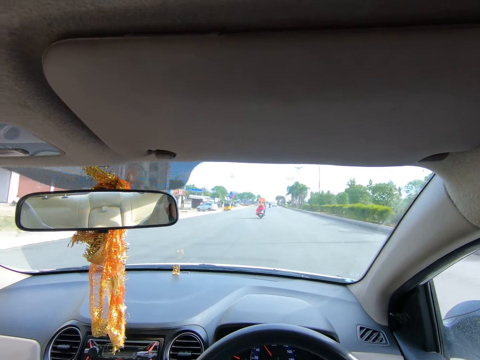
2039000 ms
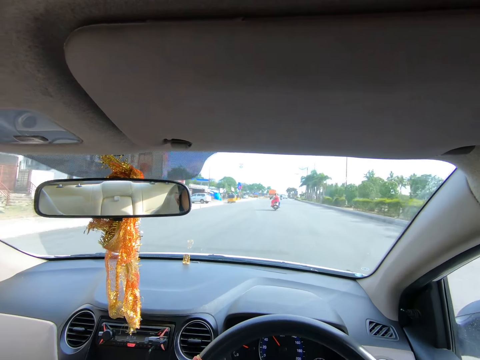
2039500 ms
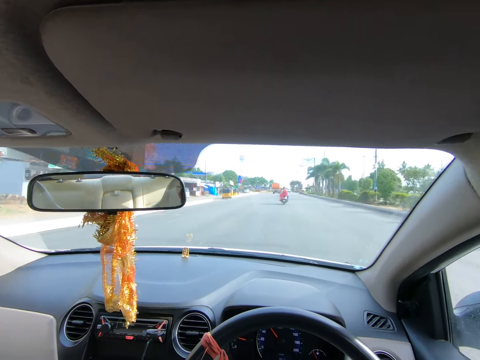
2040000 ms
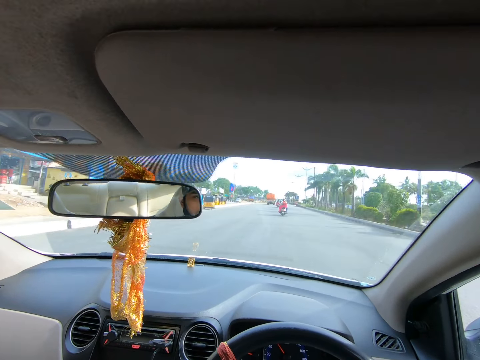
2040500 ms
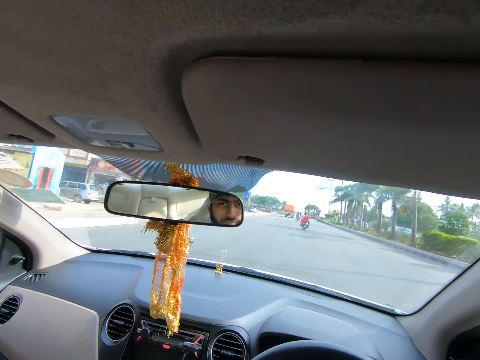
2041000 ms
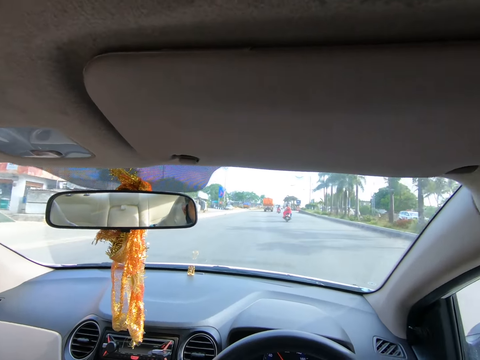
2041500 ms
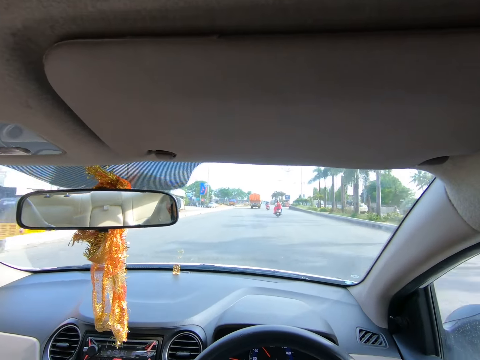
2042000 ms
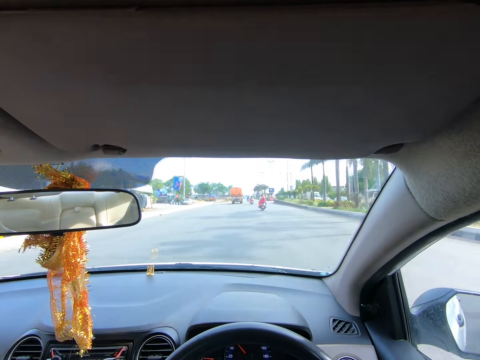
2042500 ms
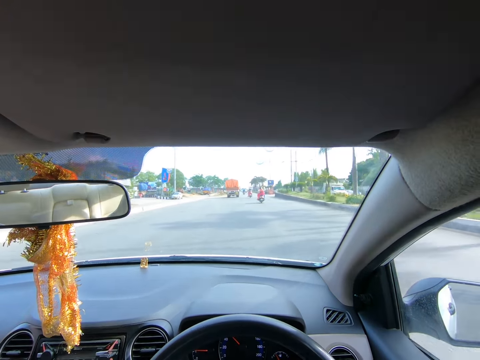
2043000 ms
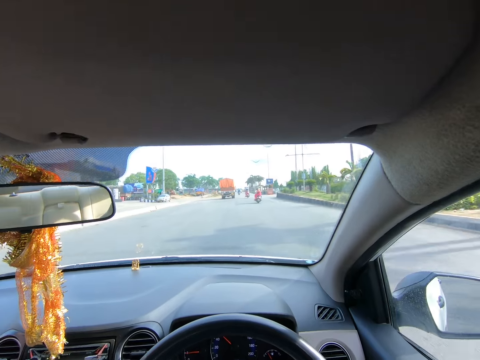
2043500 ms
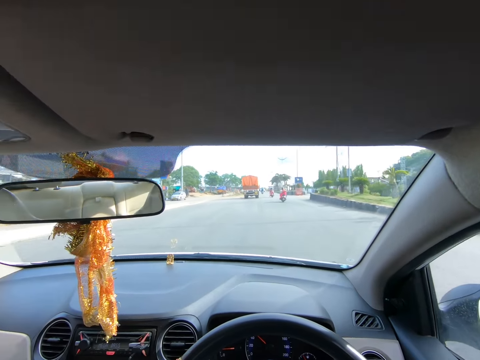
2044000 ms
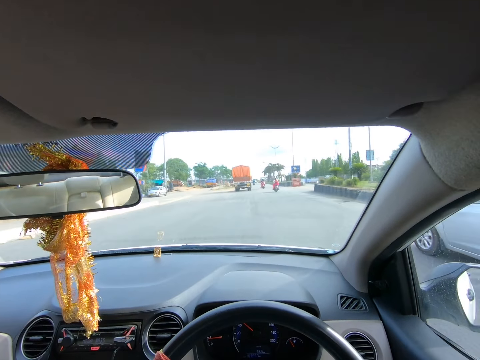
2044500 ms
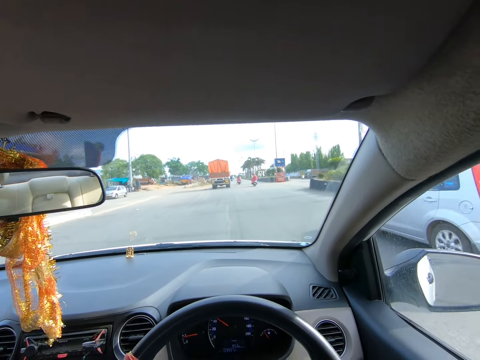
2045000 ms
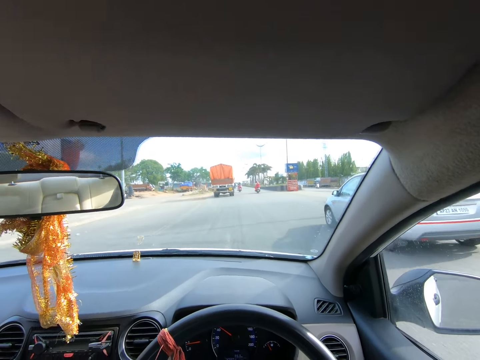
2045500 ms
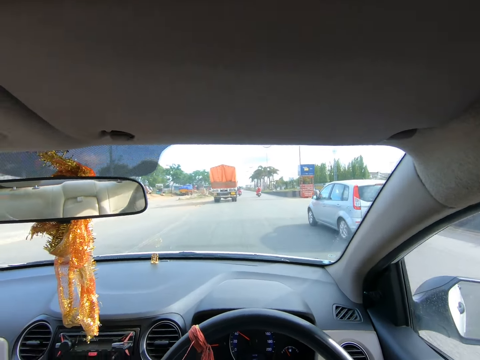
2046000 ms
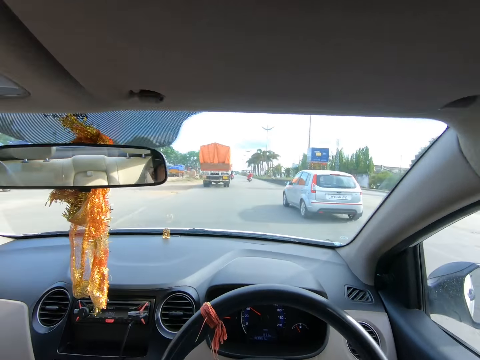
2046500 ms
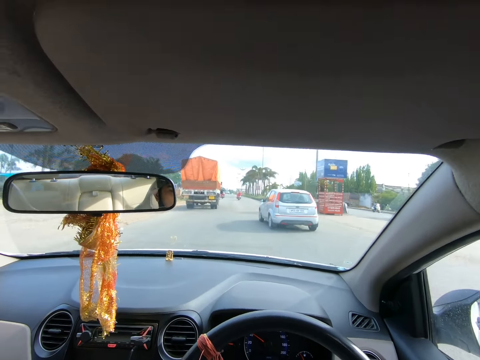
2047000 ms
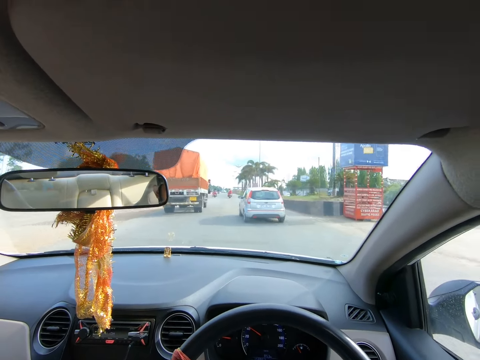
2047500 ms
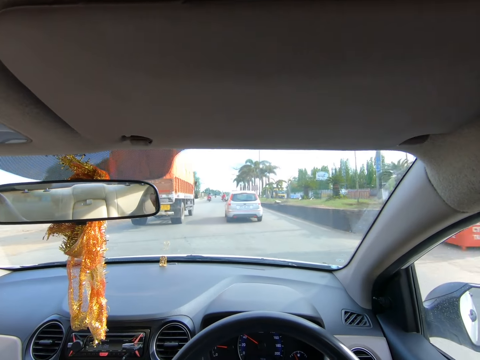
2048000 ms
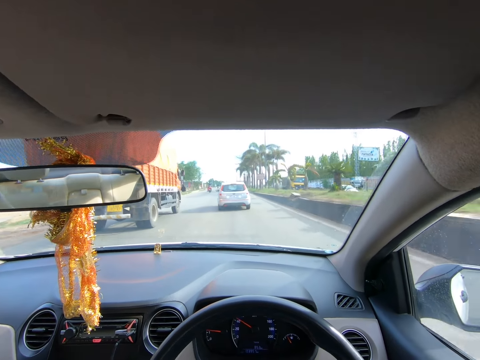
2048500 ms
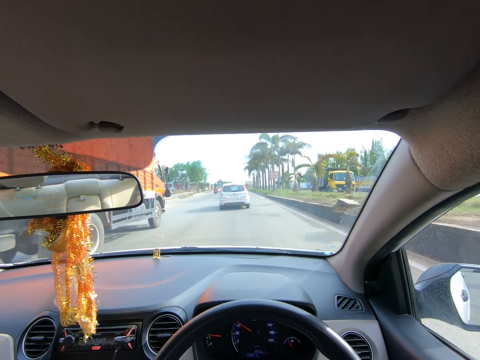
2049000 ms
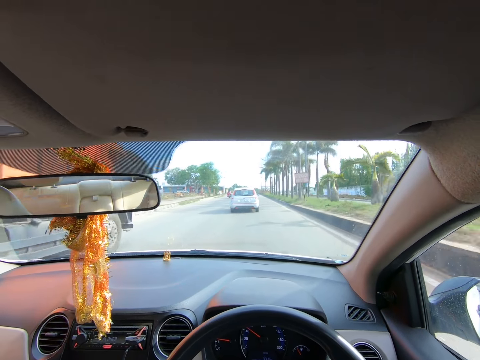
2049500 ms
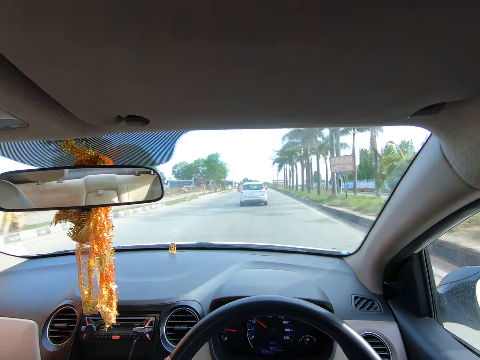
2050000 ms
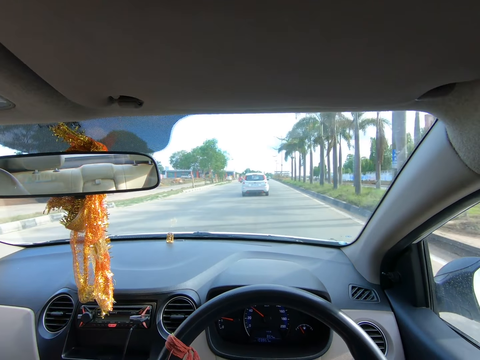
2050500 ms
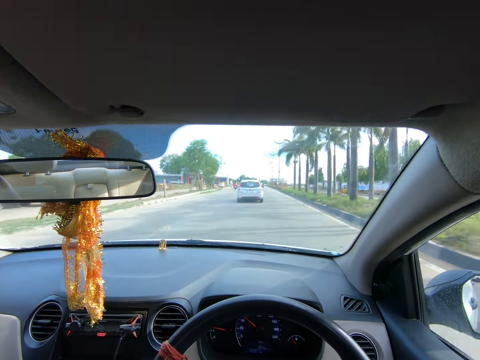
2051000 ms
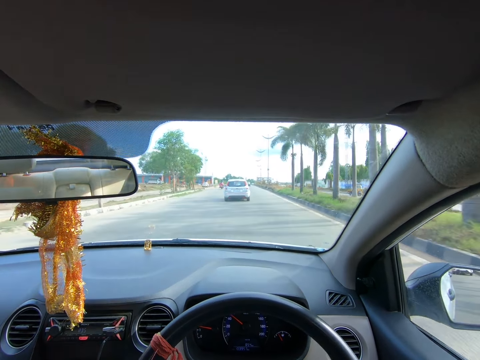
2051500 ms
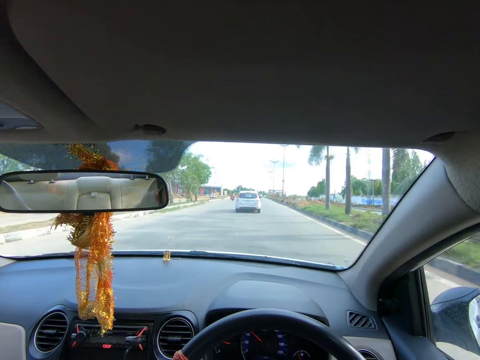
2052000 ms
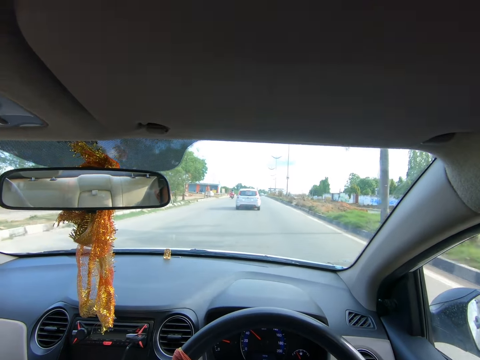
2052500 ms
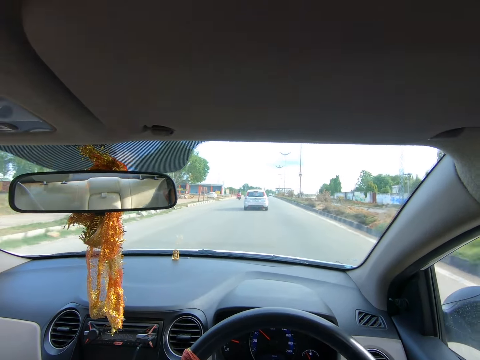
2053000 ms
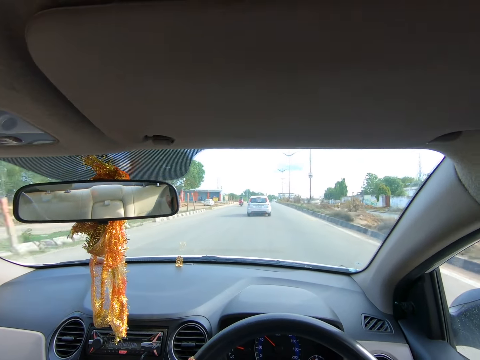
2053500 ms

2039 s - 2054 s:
A silver car drives past the camera wearer. They drive past a red lorry.

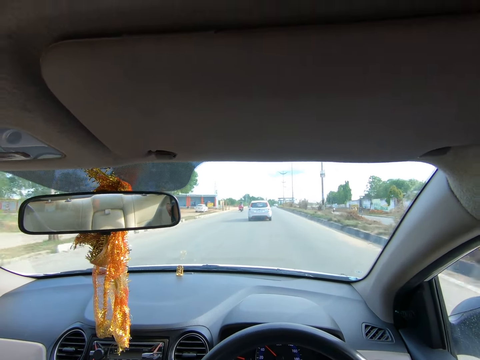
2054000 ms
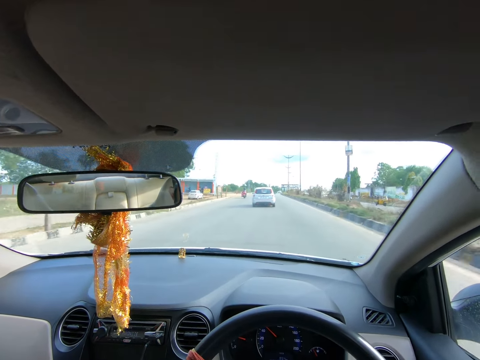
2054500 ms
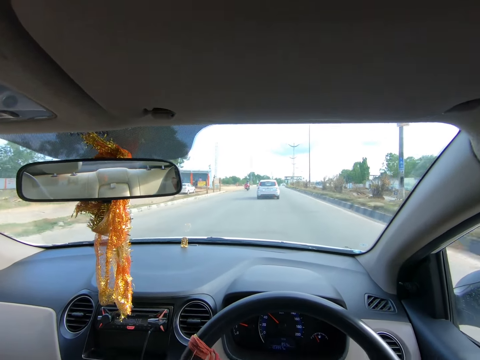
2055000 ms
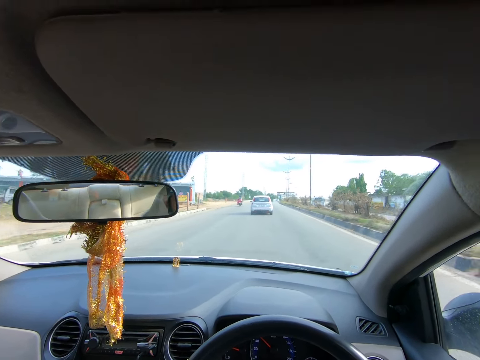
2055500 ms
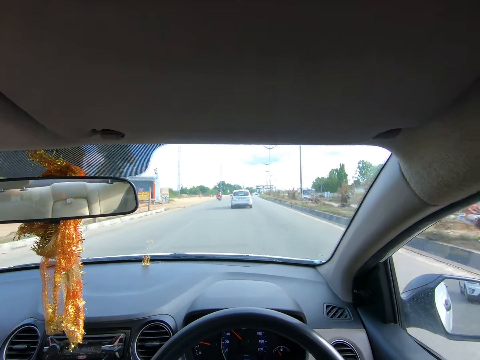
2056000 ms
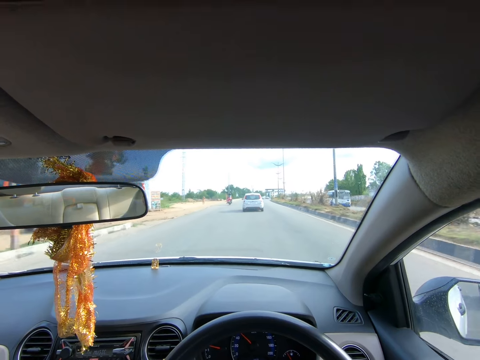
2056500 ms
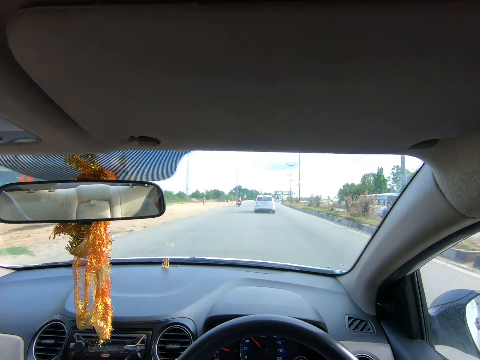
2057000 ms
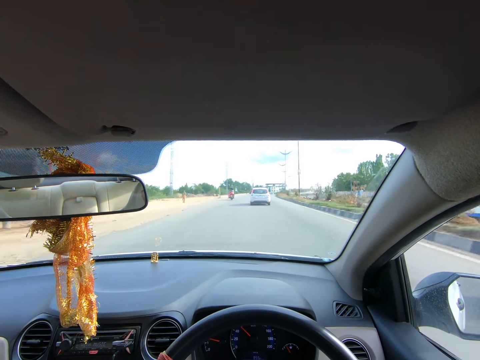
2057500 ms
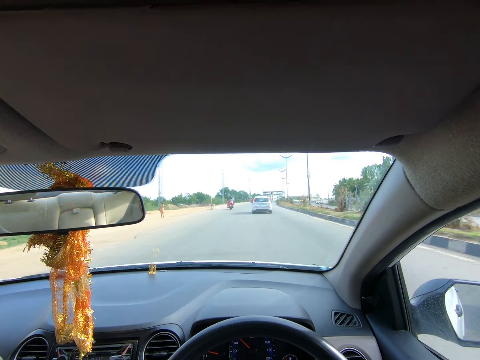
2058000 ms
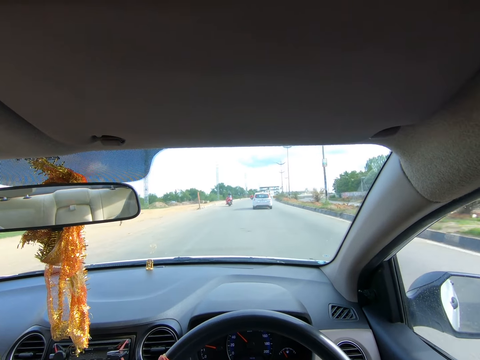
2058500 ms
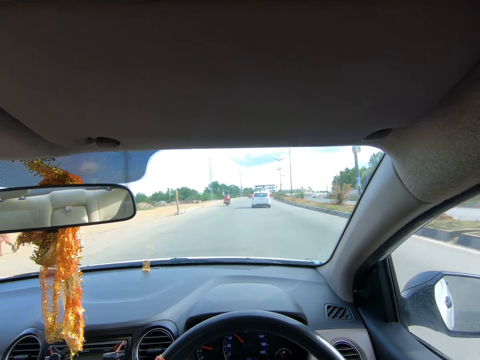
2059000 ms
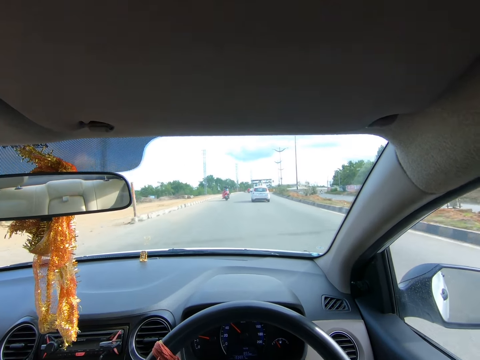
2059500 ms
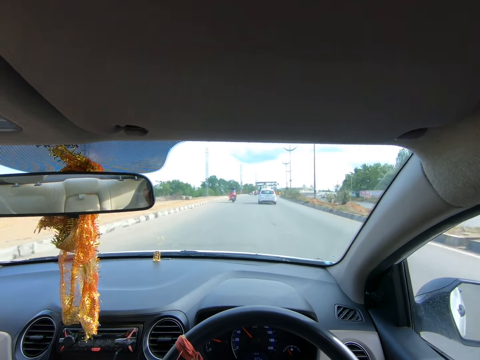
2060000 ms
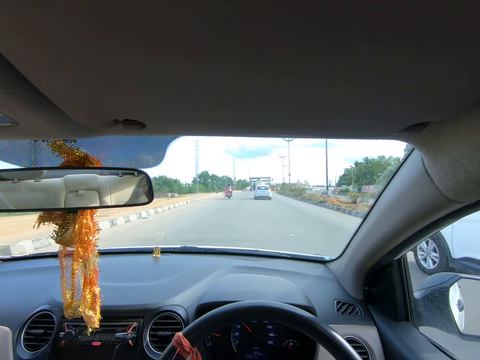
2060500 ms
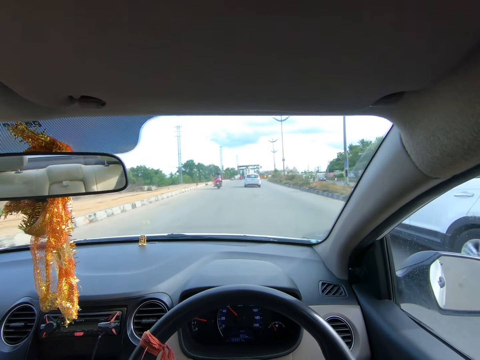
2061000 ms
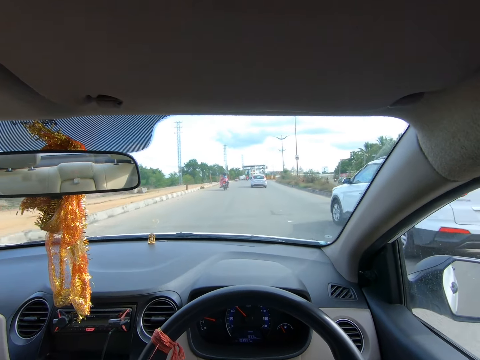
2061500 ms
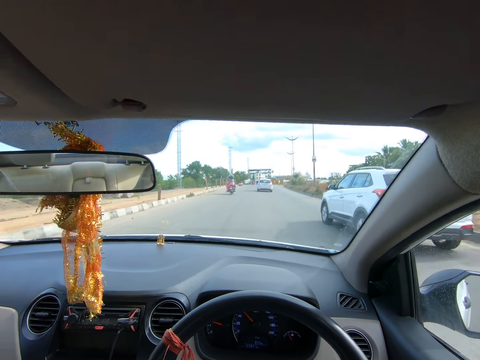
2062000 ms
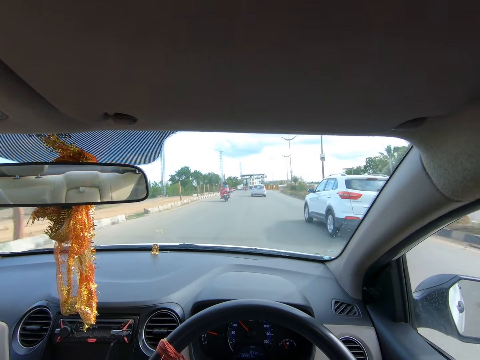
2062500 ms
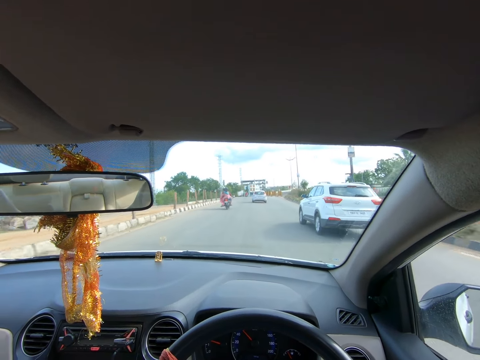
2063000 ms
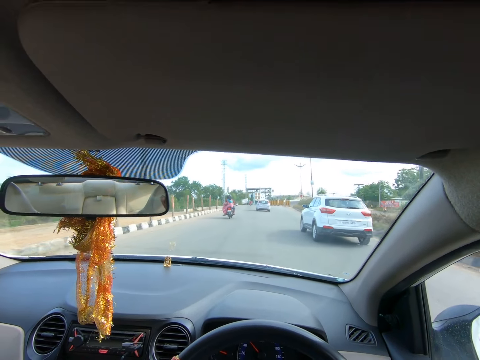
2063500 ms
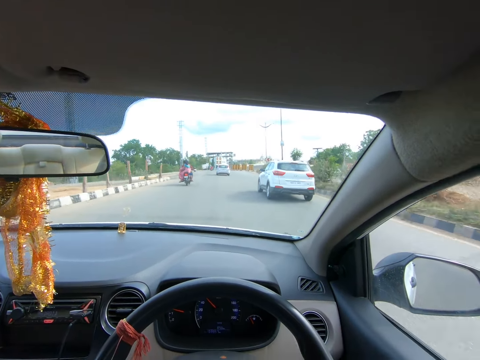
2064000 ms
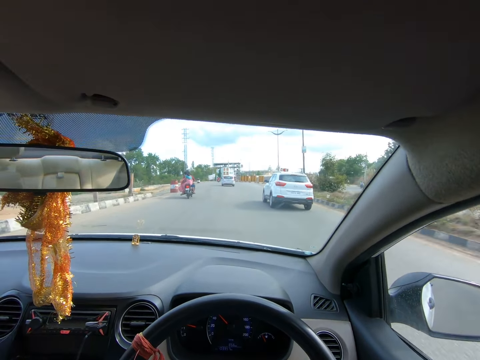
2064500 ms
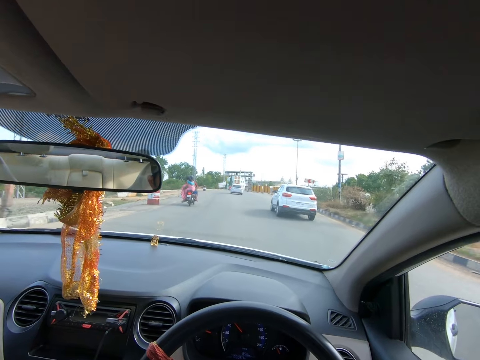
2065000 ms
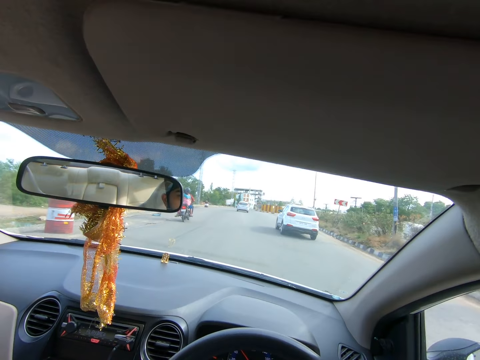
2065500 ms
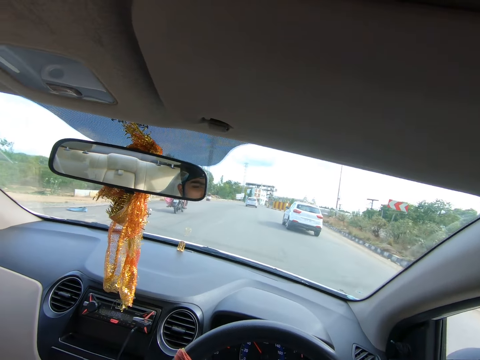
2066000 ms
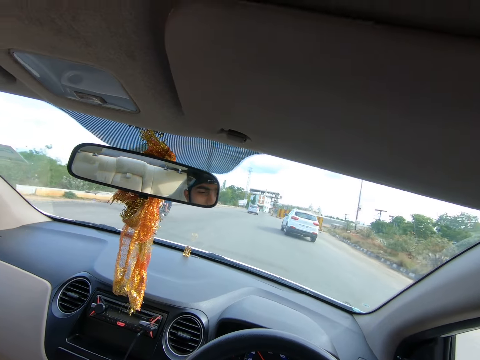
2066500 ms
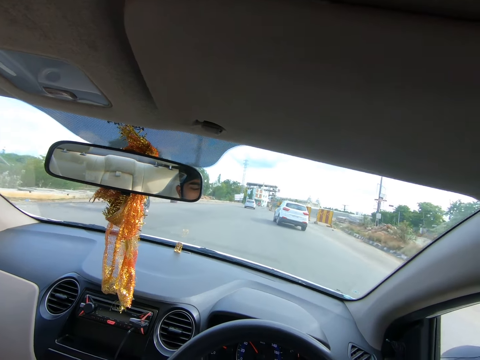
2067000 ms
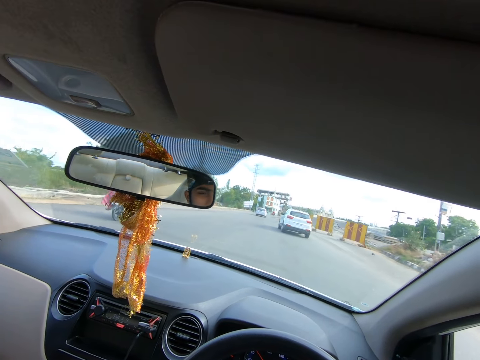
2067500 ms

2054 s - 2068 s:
A white SUV drives past the camera wearer.
